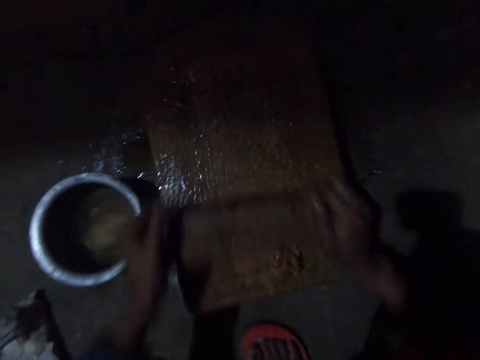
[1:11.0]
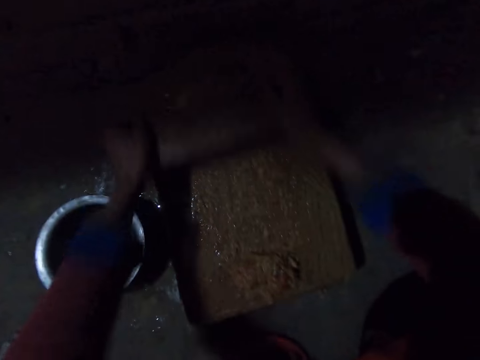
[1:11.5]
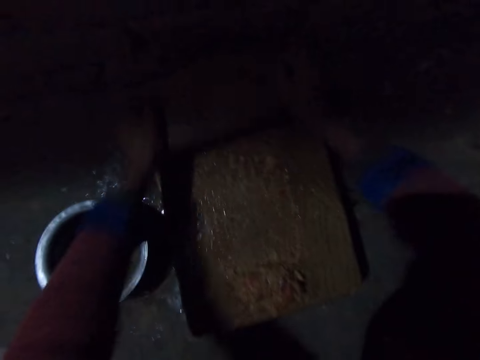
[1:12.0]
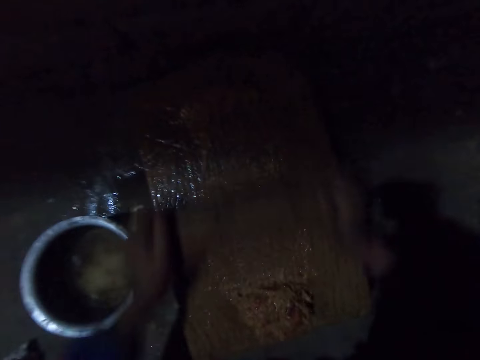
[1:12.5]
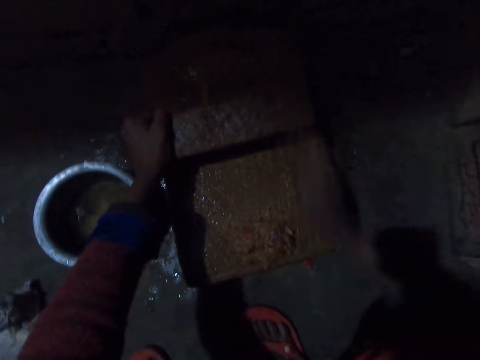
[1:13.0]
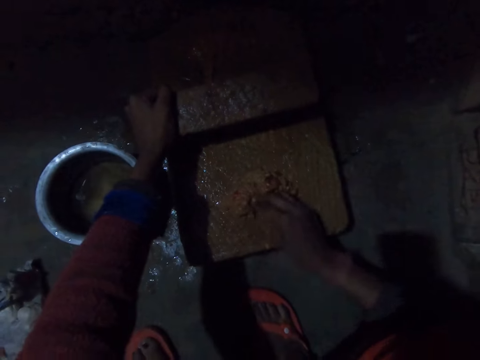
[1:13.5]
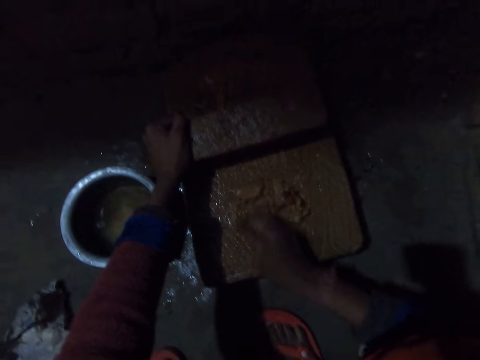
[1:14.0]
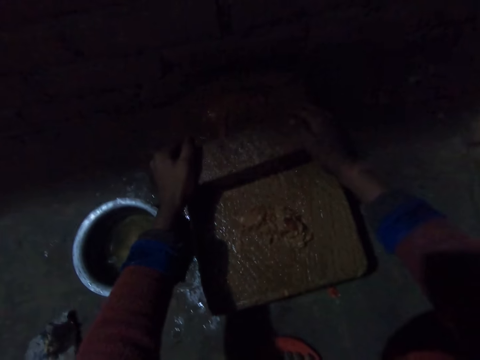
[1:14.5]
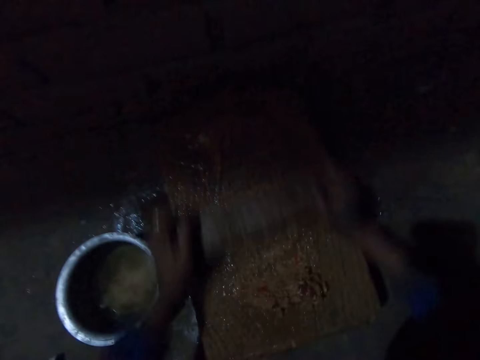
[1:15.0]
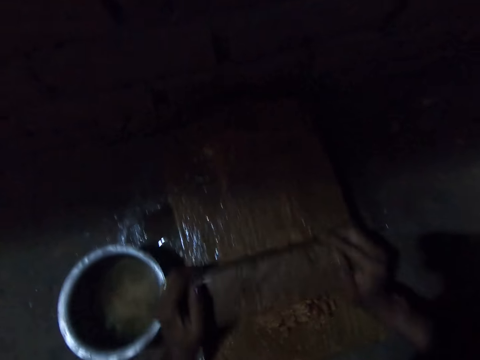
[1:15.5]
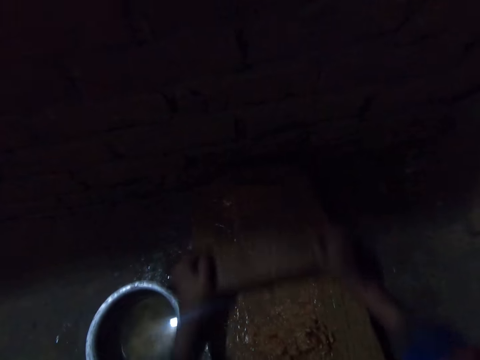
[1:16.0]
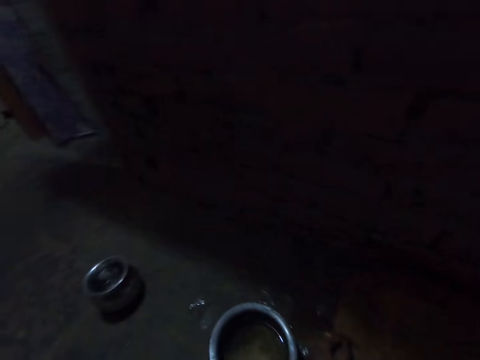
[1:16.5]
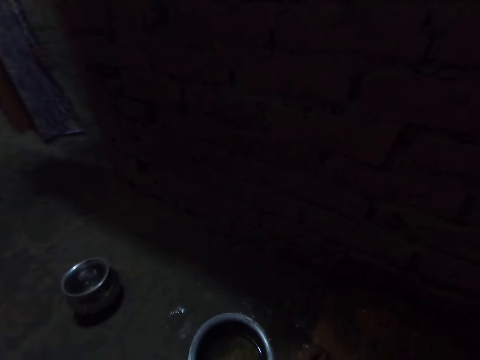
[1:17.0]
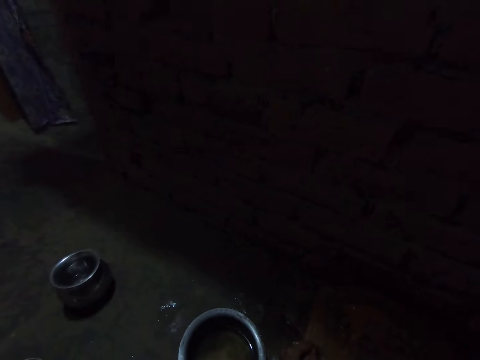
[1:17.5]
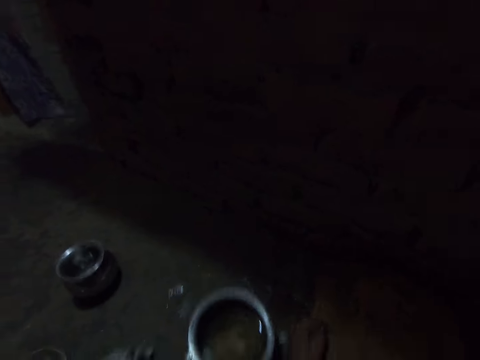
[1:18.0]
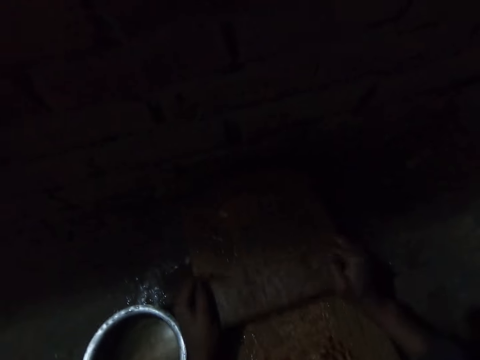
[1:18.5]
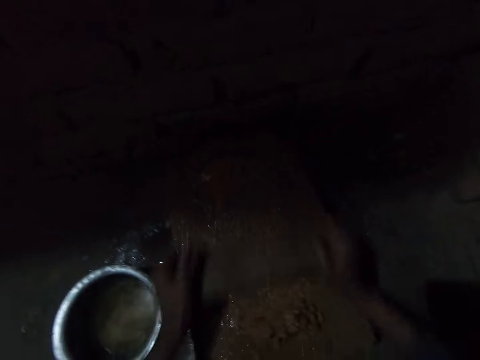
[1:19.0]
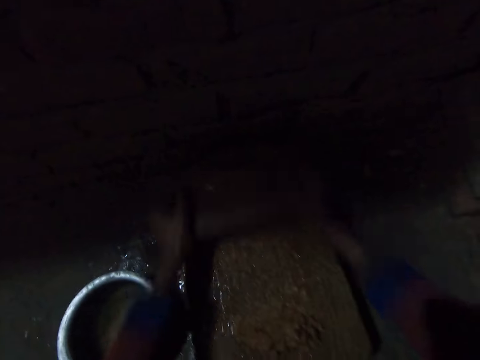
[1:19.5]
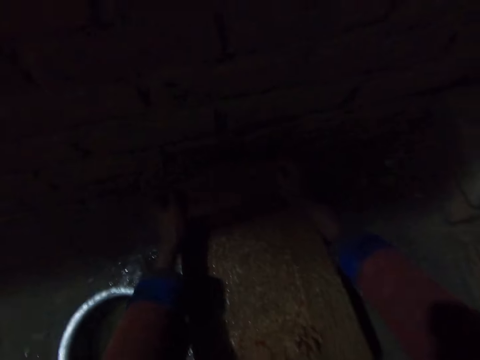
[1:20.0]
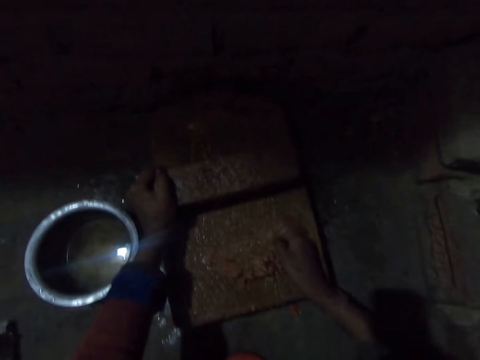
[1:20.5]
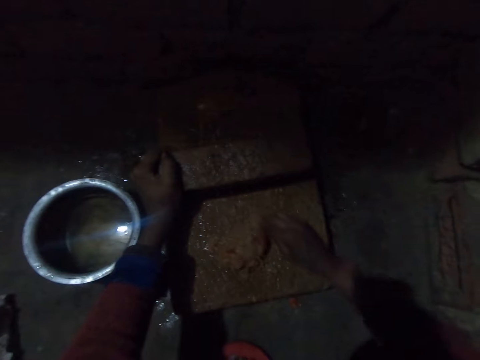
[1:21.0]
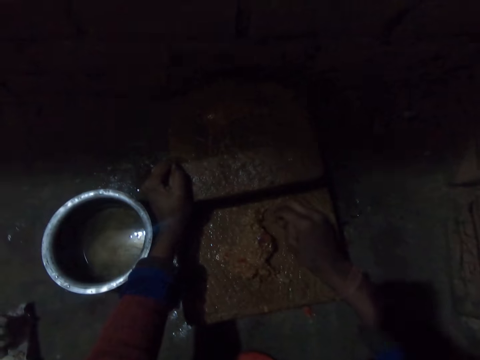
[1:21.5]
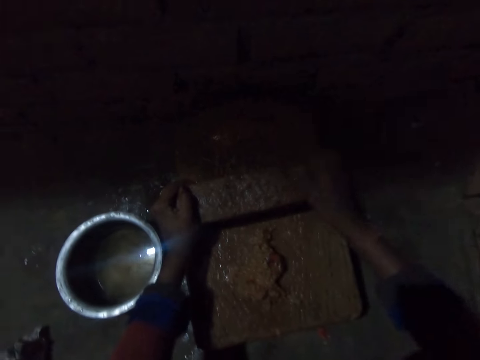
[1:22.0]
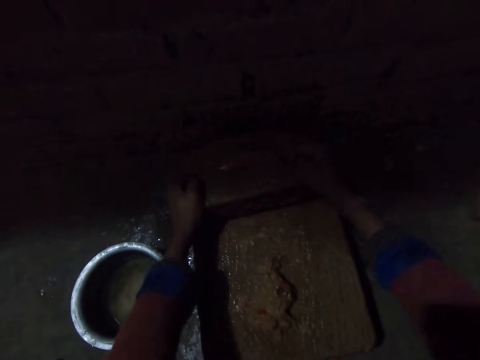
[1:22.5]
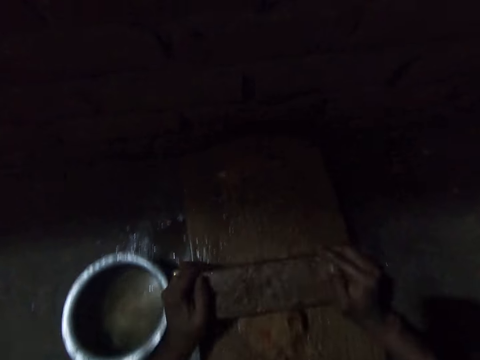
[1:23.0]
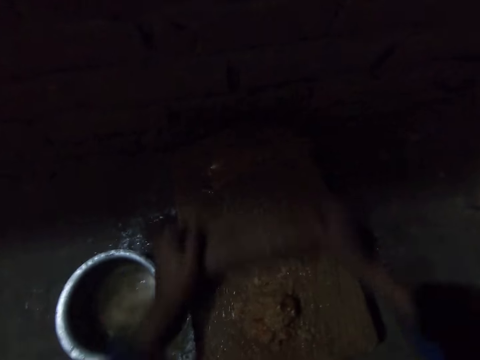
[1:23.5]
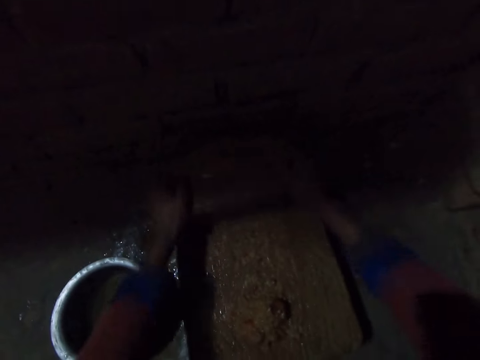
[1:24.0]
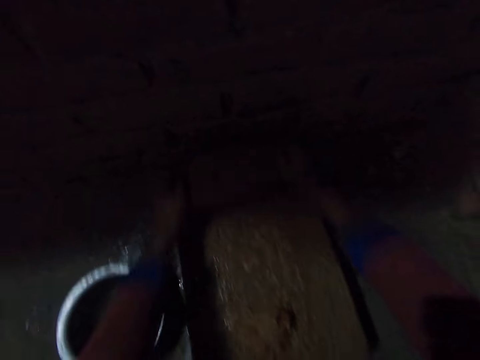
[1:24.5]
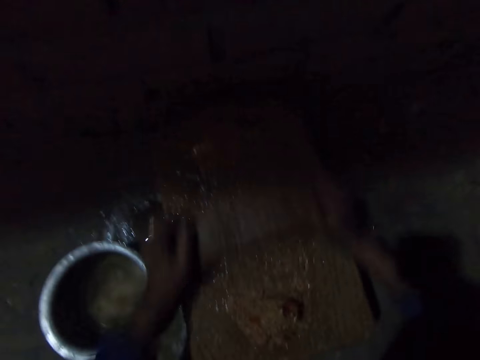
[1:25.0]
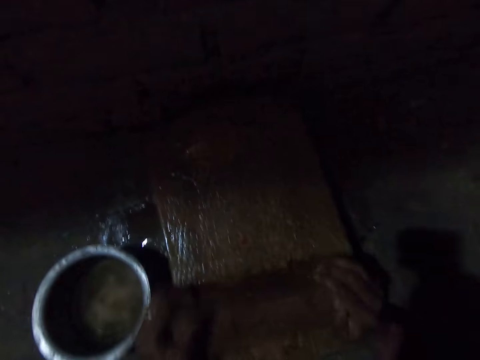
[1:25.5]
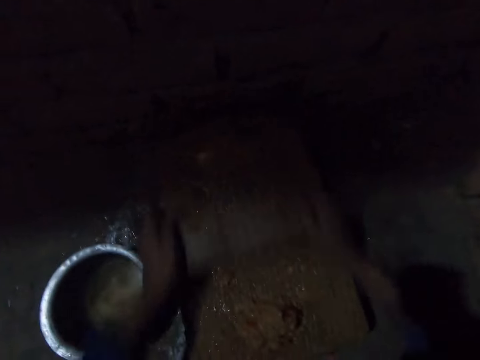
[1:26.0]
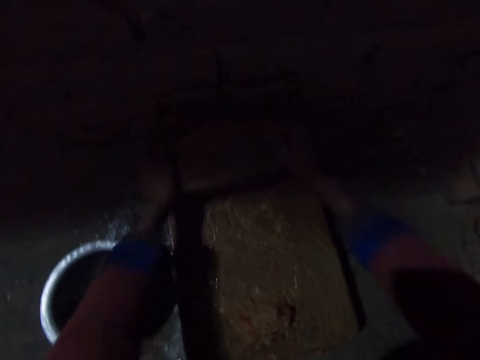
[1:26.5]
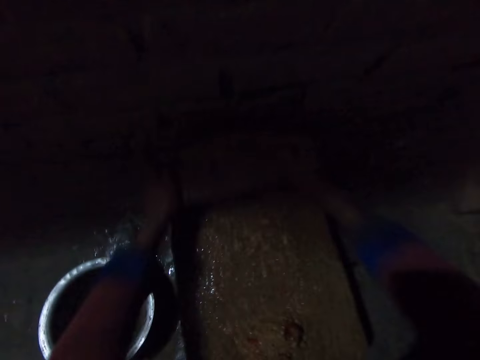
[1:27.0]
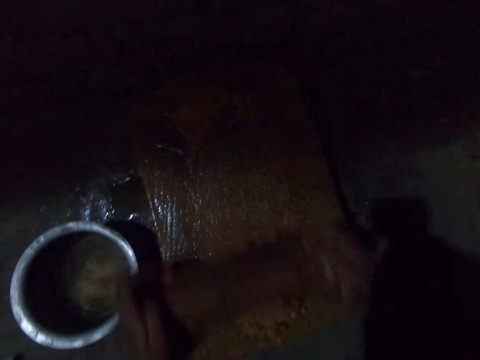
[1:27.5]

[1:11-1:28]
The camera wearer pushes something closer. They gather the onion on the grinding stone. They grind the onion on the grinding stone. They scrub something. They look around. They scrub something. They gather the onion on the grinding stone. They push something. They grind the onion on the grinding stone. They scrub something.

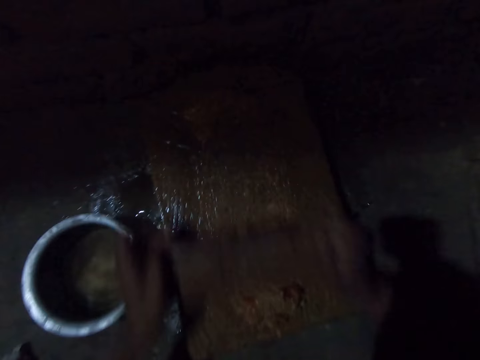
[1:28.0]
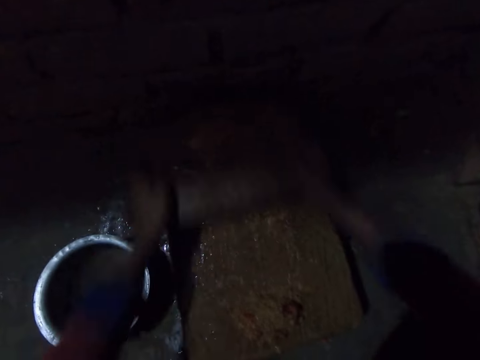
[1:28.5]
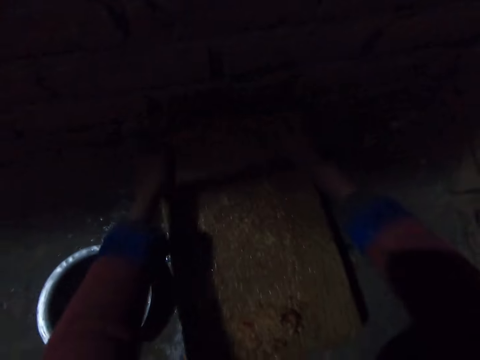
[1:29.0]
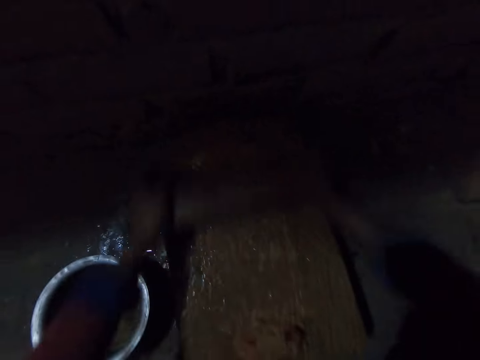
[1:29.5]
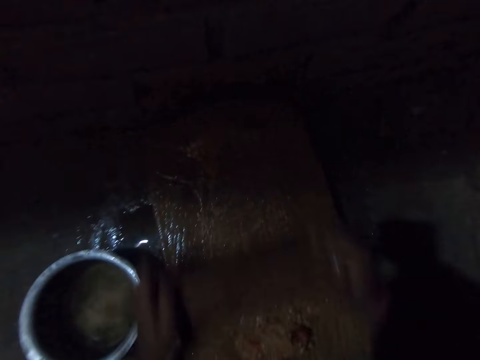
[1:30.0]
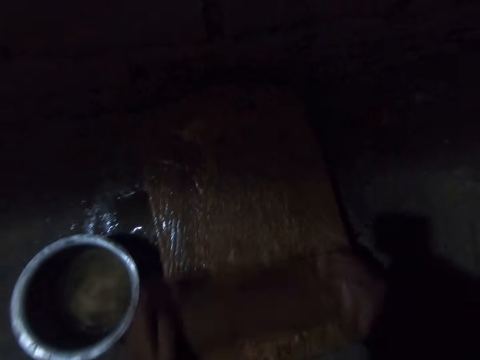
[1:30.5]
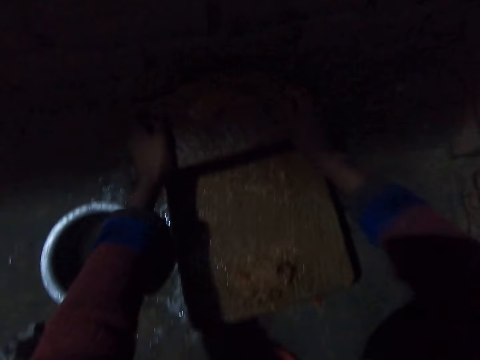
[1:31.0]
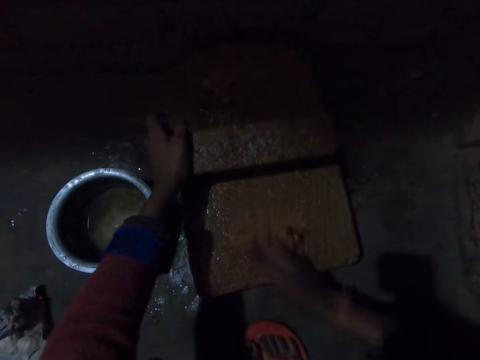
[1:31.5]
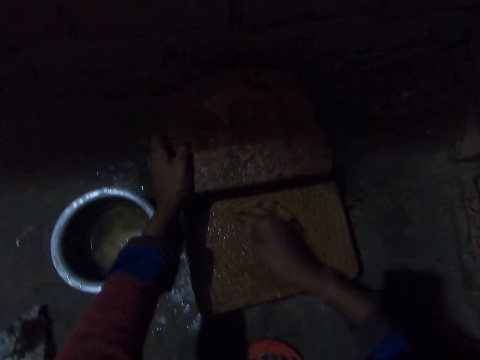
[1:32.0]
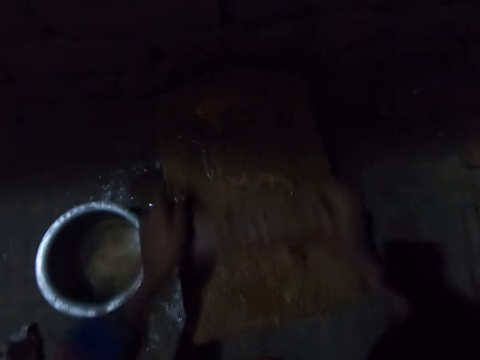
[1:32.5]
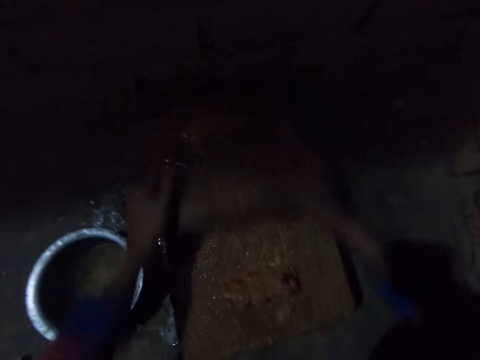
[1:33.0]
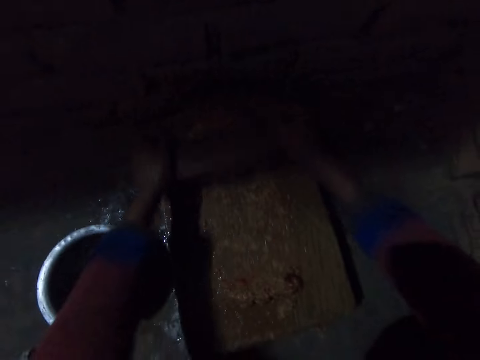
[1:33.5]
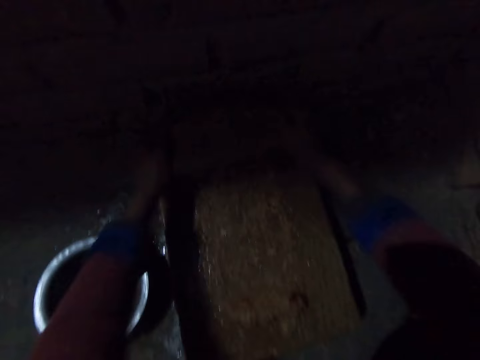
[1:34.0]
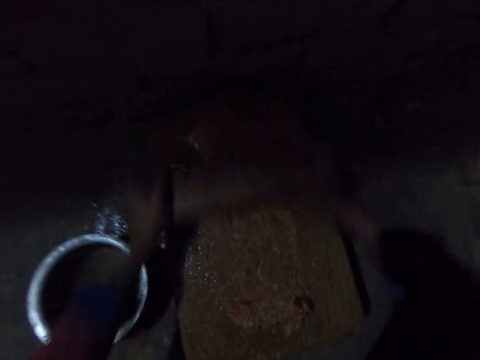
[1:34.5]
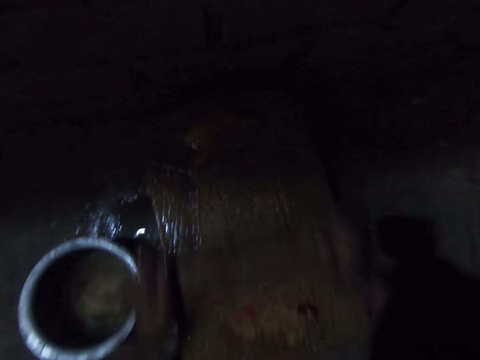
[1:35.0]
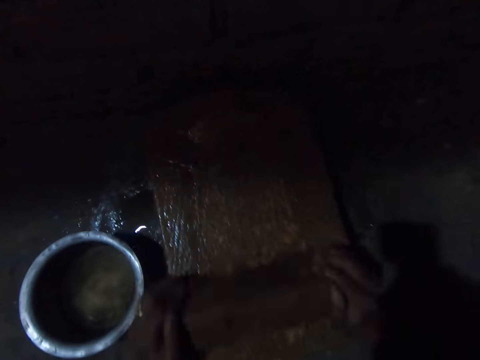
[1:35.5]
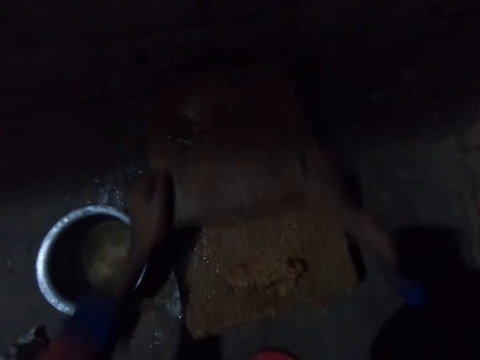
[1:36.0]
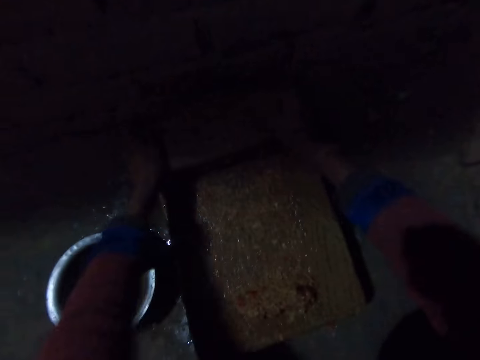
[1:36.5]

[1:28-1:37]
The camera wearer gathers the onion on the grinding stone. They grind the onion on the grinding stone.
